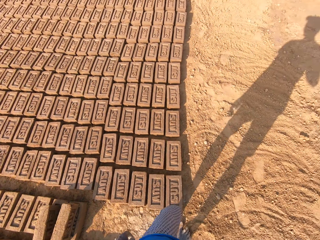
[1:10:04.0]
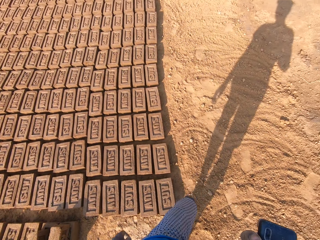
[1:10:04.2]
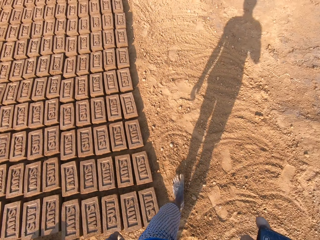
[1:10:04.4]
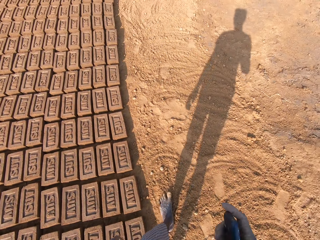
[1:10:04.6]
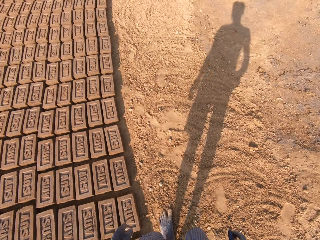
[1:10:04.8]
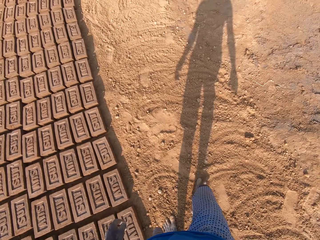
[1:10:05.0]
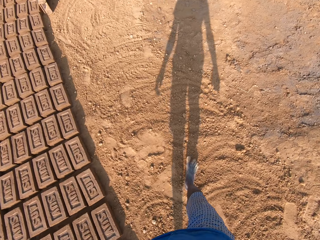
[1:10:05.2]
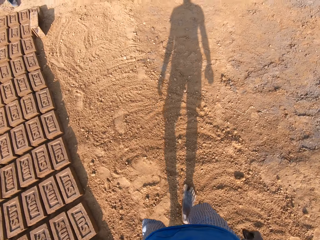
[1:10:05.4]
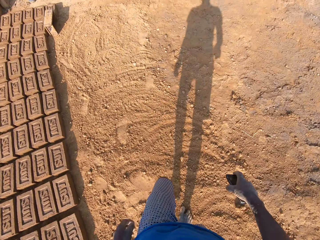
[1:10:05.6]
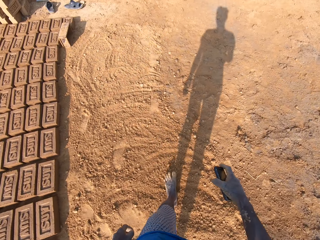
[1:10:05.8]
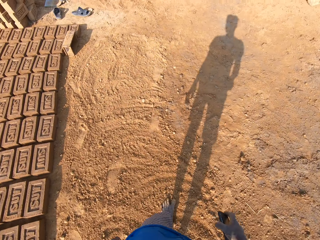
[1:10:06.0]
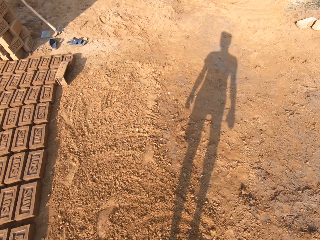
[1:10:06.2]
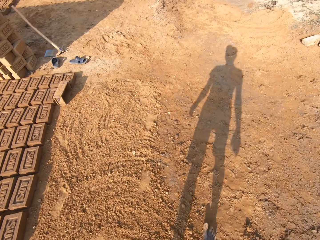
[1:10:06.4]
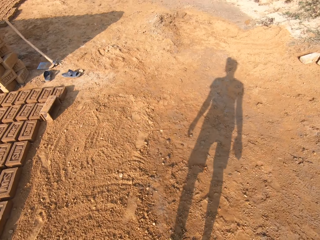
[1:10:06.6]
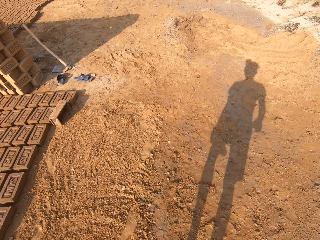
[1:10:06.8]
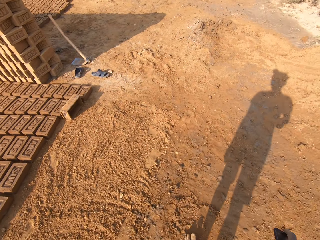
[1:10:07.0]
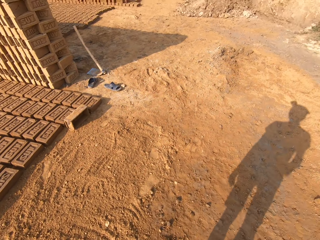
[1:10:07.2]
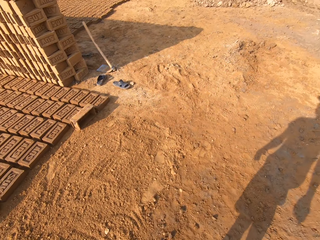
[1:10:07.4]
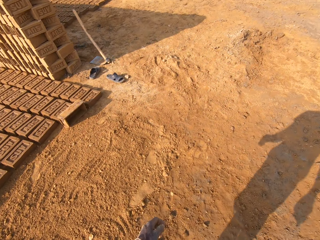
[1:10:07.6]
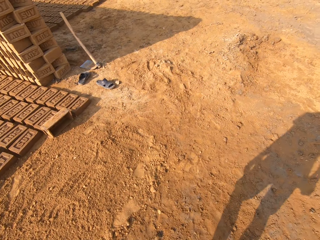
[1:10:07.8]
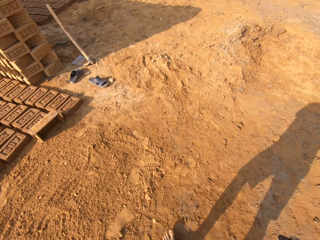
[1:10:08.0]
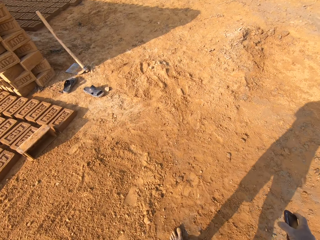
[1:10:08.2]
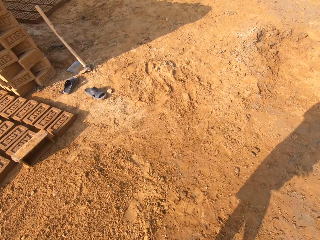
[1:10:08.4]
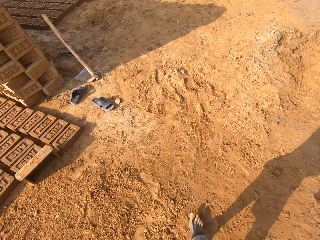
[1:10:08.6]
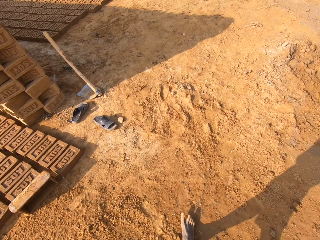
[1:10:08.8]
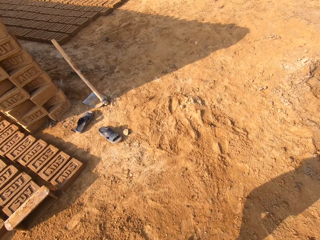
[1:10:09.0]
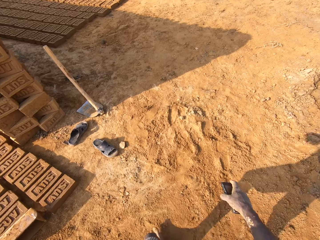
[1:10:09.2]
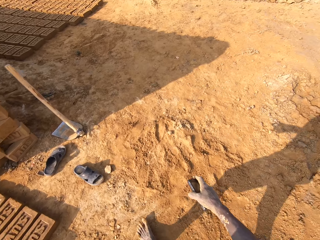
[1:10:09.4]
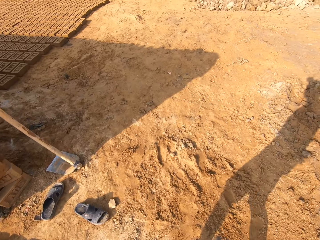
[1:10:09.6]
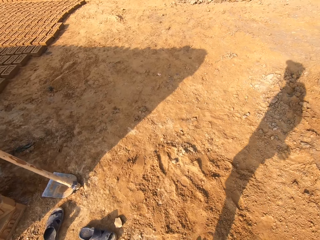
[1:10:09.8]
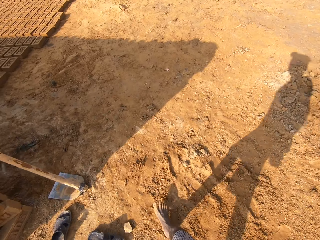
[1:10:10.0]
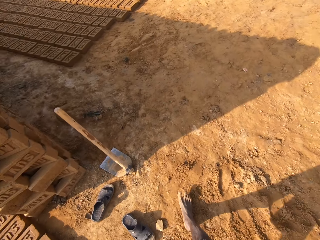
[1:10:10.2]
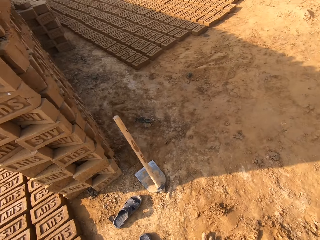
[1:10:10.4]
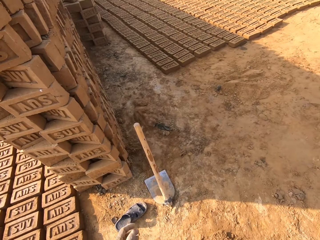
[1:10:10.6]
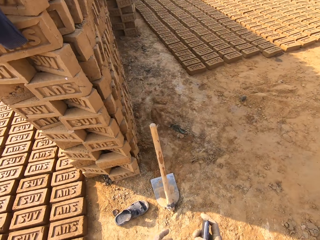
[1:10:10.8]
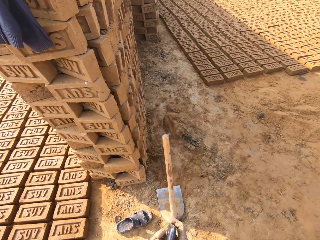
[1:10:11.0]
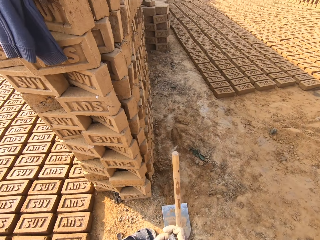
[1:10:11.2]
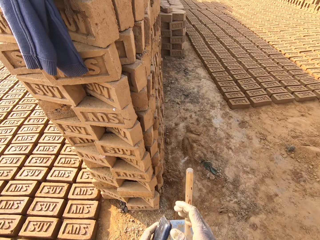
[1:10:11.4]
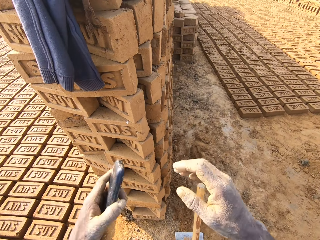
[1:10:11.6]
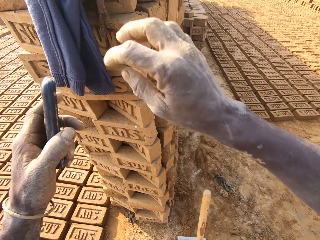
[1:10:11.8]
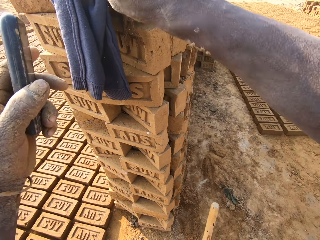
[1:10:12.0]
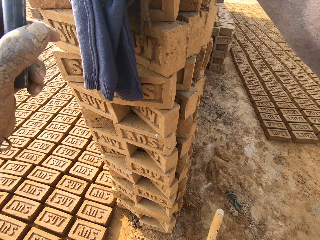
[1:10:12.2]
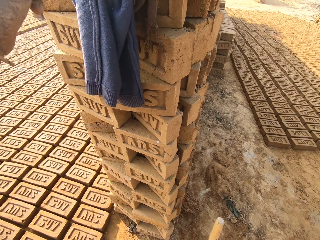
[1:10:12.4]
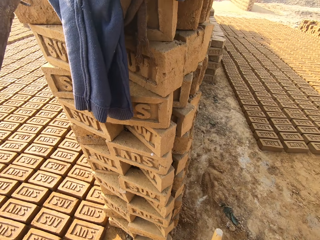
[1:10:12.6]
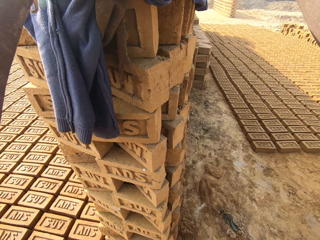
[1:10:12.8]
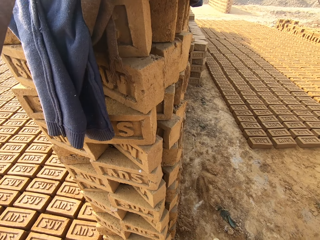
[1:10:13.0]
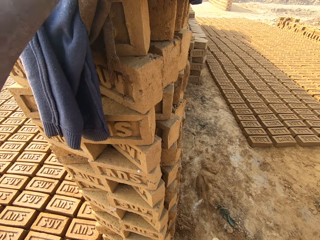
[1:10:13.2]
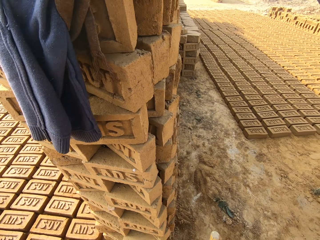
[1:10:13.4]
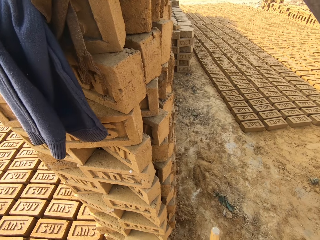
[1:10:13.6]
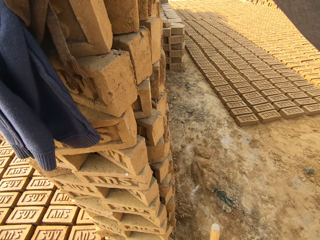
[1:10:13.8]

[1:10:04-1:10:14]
The camera wearer walks towards the molded bricks laid on each other on the ground. They place the phone on the molded bricks laid on each other on the ground.

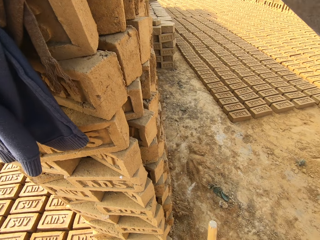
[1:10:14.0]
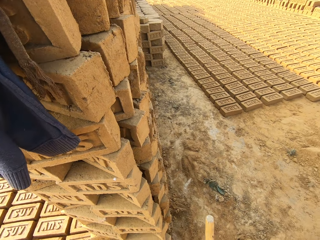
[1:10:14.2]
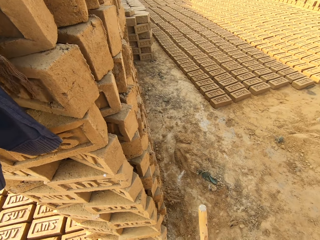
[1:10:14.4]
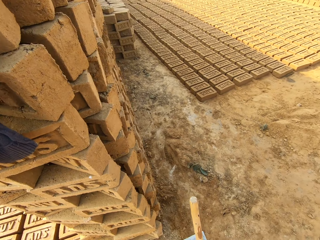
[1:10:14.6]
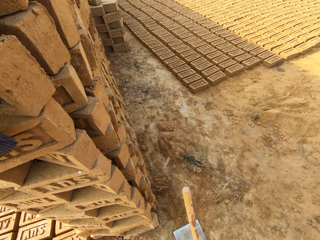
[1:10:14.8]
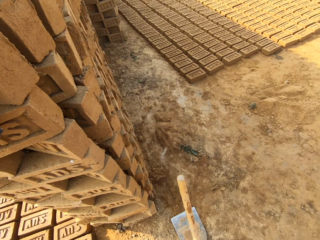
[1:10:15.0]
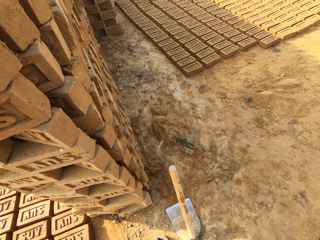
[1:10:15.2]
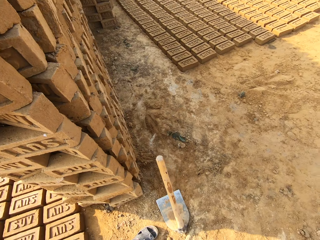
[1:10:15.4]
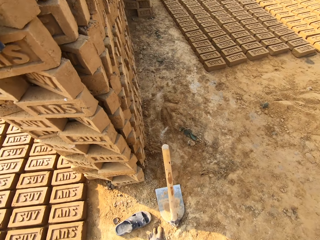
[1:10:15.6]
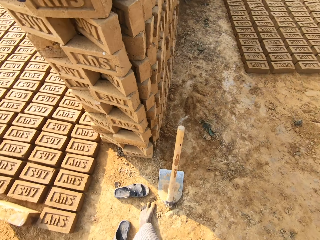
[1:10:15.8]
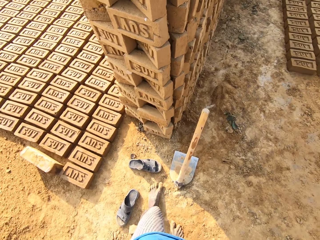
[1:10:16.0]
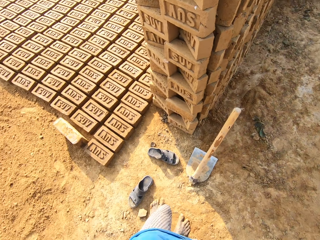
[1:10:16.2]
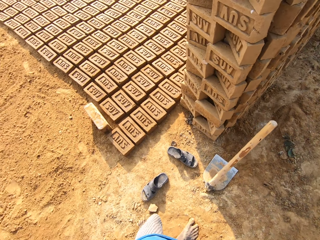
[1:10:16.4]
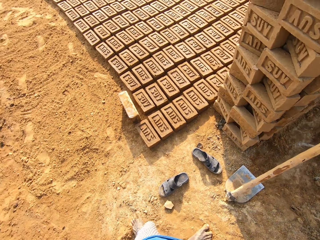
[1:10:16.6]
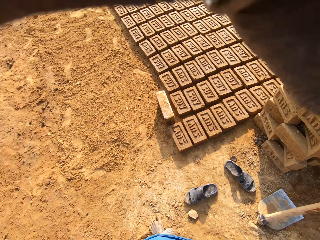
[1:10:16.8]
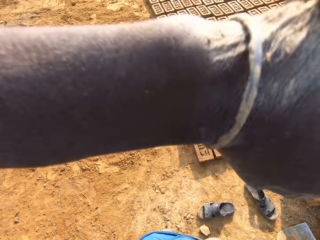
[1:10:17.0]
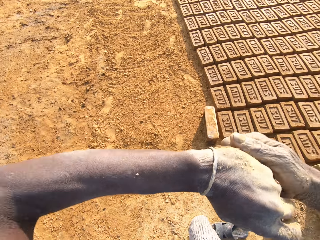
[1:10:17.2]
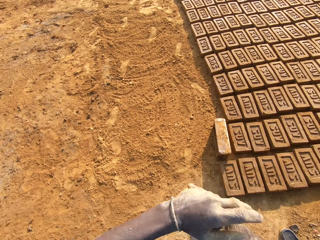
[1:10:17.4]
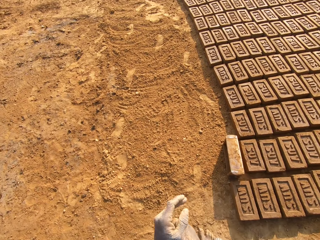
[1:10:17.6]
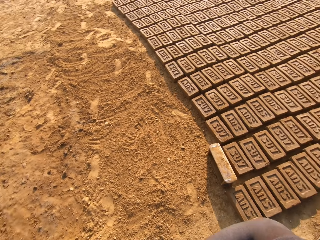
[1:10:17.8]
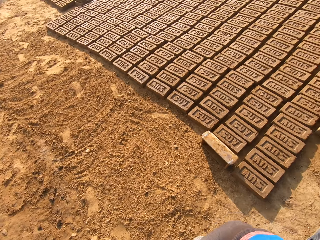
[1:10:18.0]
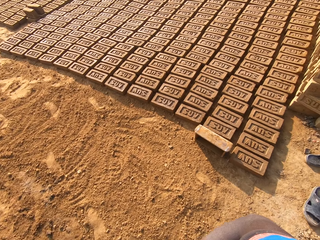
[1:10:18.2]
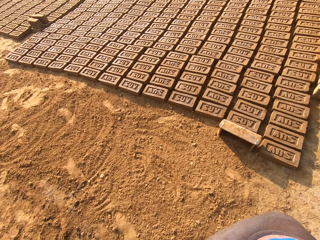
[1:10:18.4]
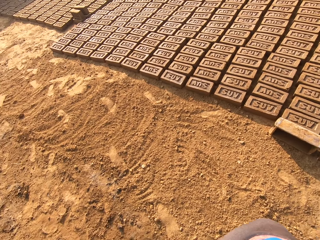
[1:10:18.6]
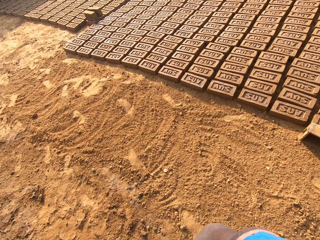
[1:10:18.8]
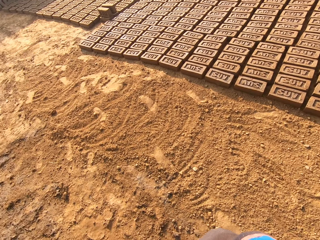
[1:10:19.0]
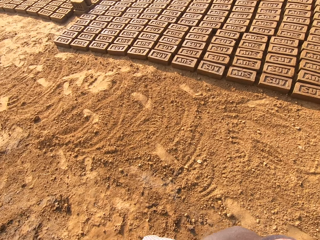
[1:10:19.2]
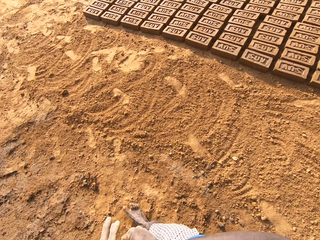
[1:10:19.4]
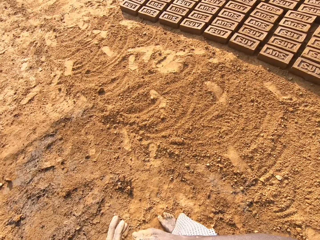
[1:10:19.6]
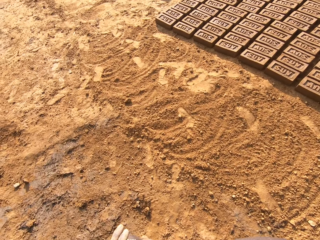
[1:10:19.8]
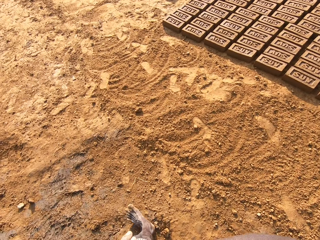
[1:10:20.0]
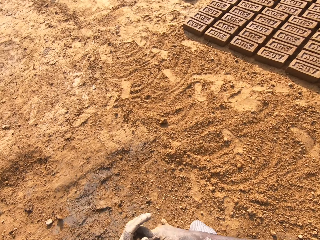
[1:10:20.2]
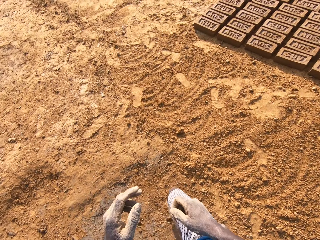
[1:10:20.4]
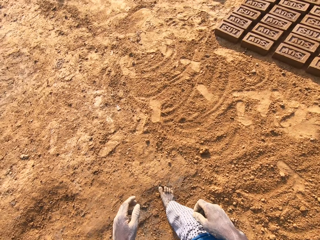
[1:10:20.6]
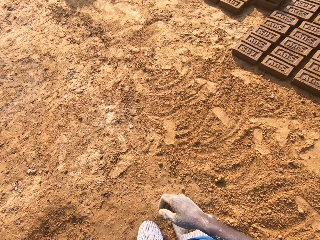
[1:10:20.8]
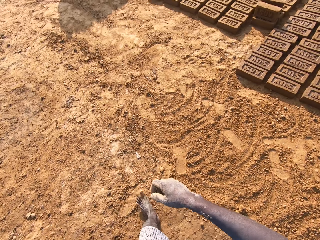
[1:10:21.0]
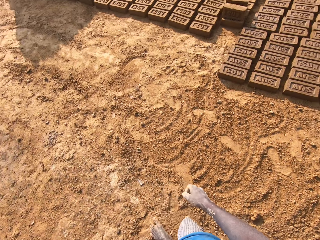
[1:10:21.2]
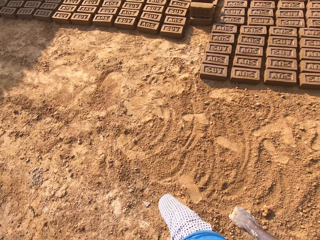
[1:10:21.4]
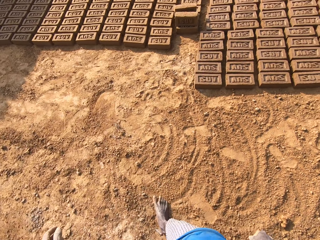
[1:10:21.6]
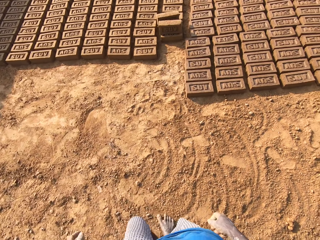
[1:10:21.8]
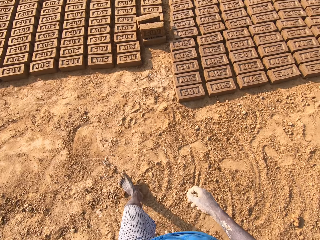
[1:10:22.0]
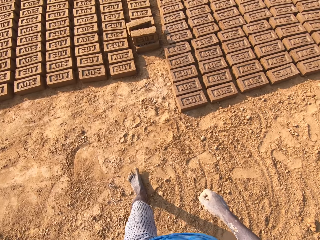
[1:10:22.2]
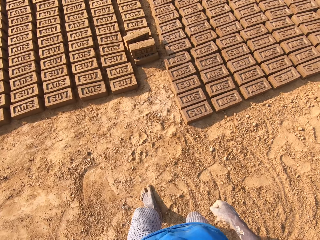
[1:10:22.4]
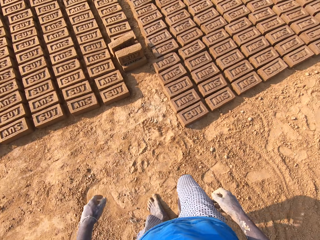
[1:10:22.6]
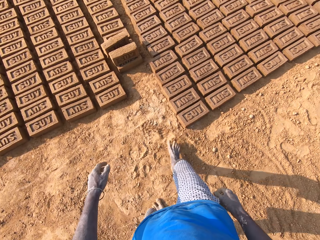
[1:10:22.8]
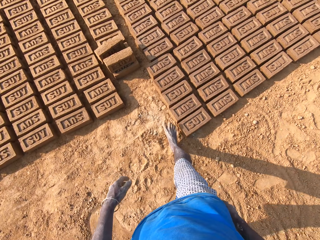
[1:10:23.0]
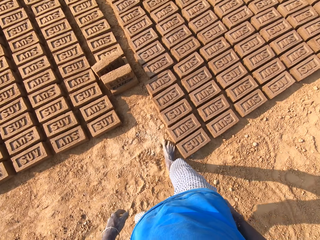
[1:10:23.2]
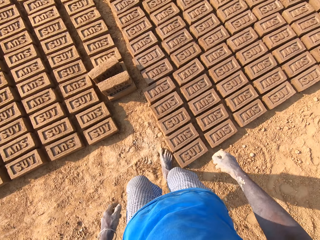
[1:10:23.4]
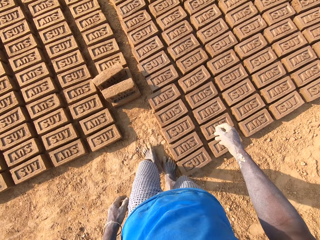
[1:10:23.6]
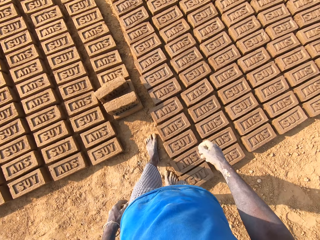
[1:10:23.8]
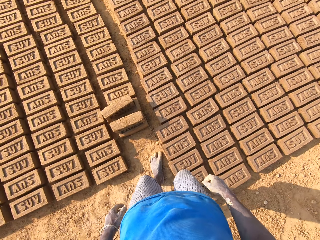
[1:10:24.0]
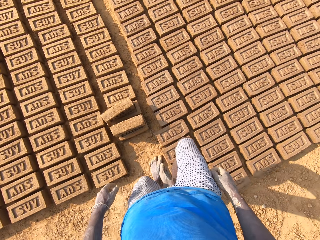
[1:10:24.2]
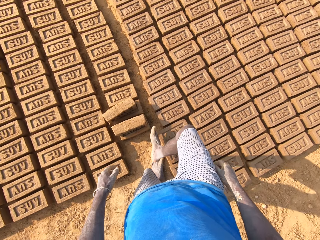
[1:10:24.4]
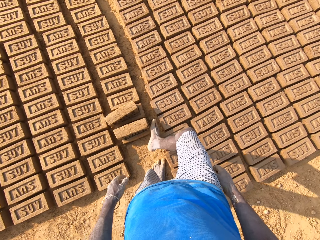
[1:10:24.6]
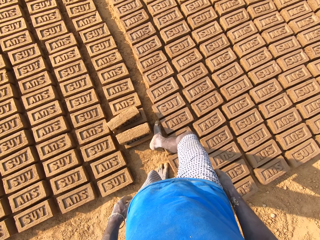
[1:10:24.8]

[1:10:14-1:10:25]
The camera wearer puts the phone on top of the wooden brick mould. They walk around the brick construction area. They drop both hands and walk back to the molded bricks on the ground.
